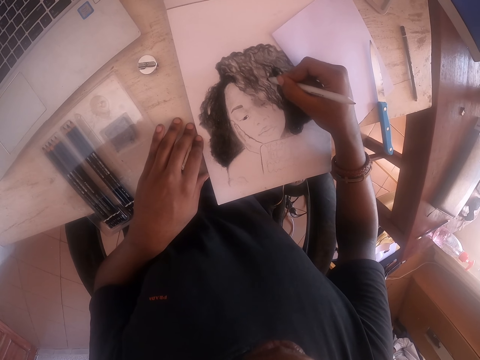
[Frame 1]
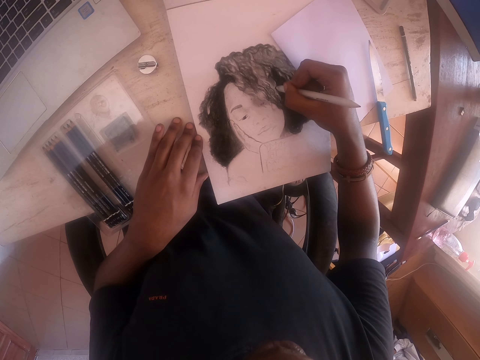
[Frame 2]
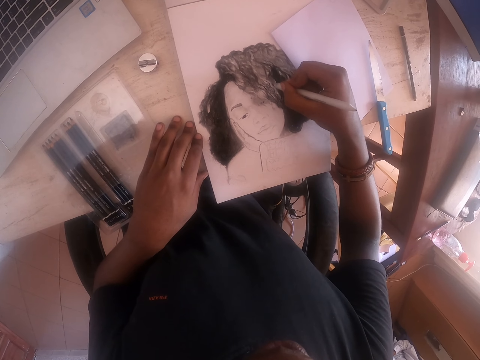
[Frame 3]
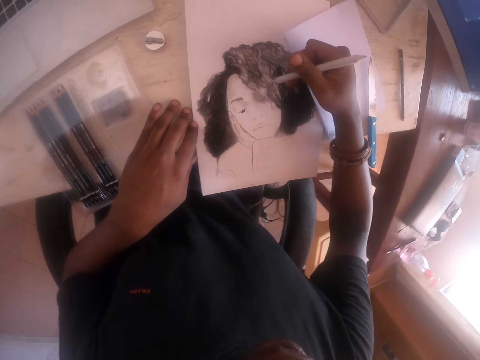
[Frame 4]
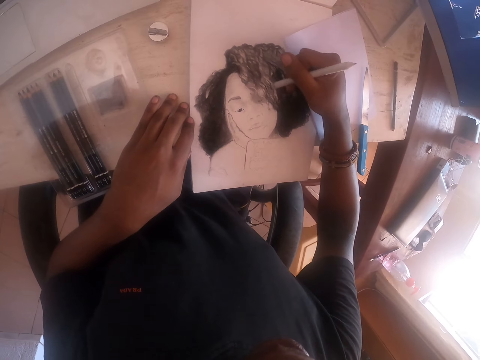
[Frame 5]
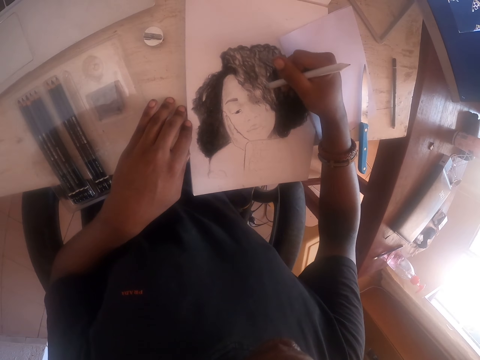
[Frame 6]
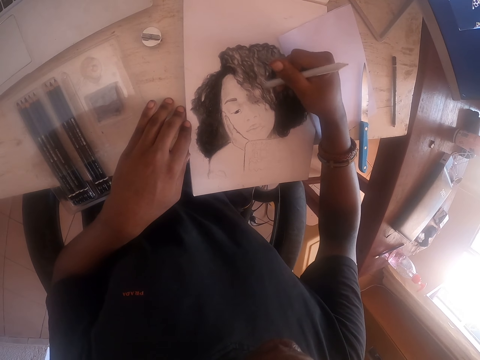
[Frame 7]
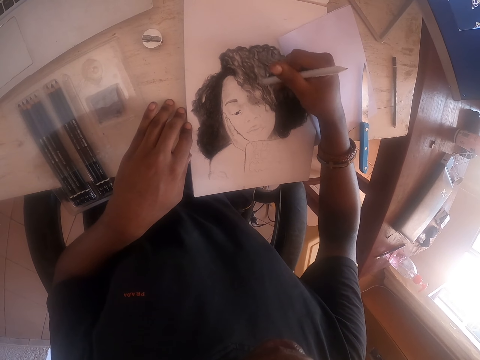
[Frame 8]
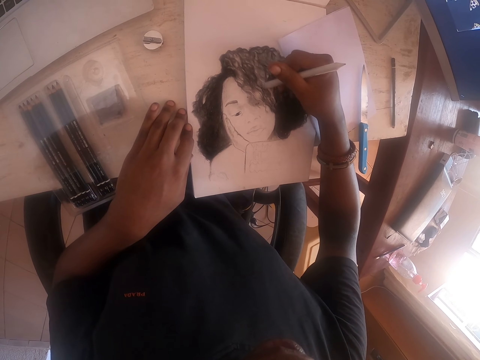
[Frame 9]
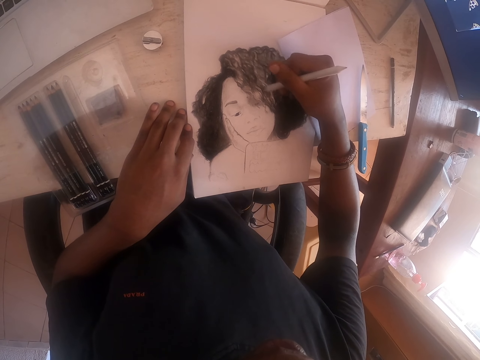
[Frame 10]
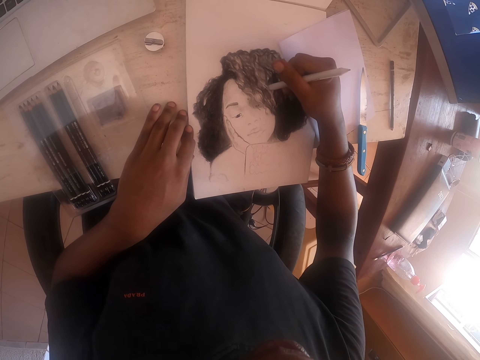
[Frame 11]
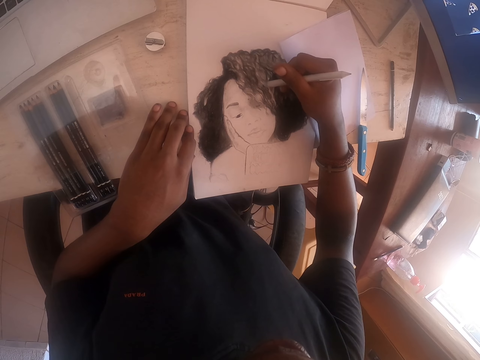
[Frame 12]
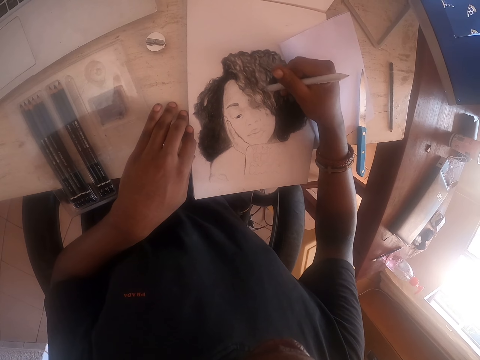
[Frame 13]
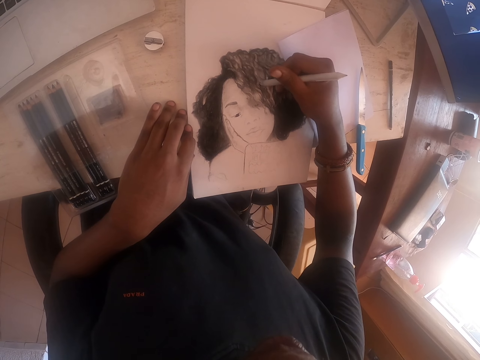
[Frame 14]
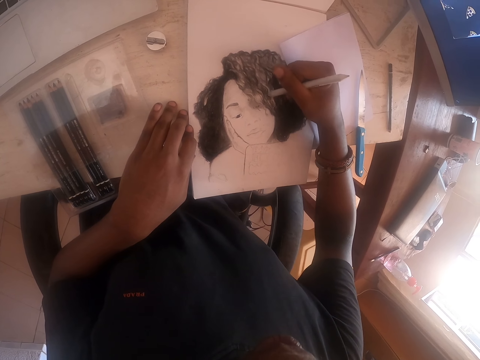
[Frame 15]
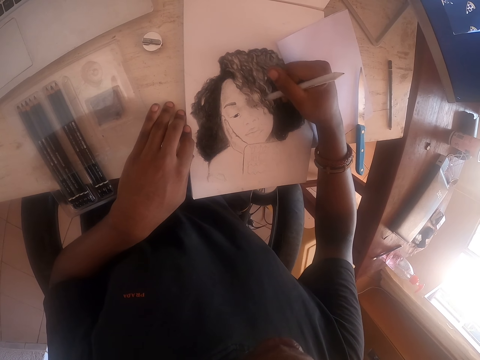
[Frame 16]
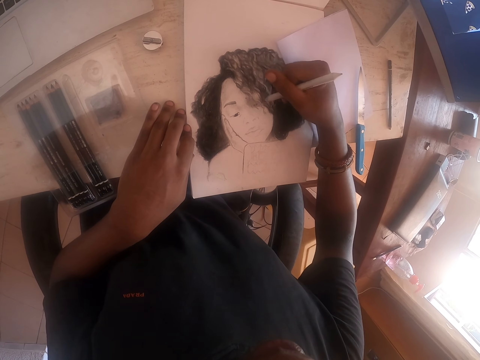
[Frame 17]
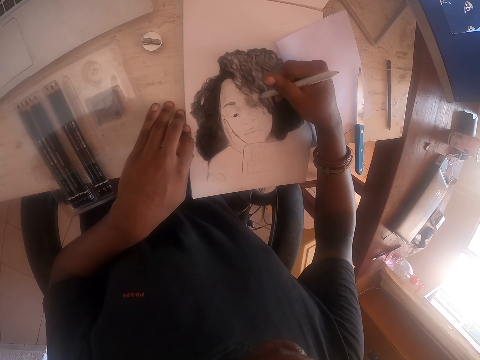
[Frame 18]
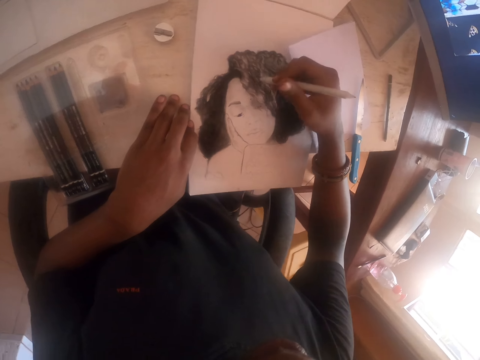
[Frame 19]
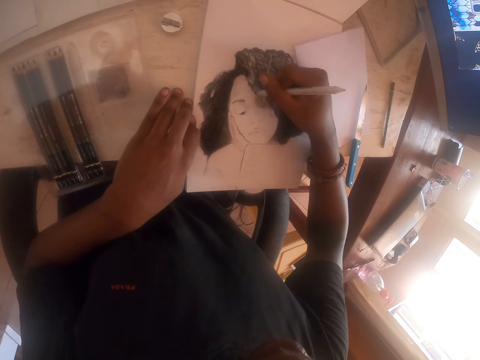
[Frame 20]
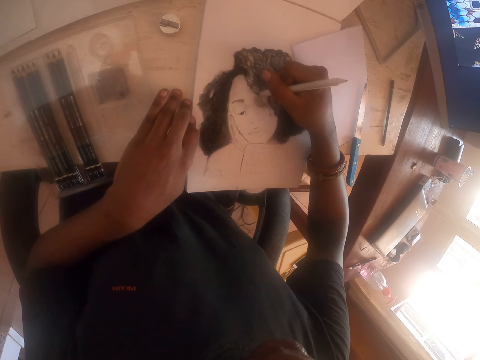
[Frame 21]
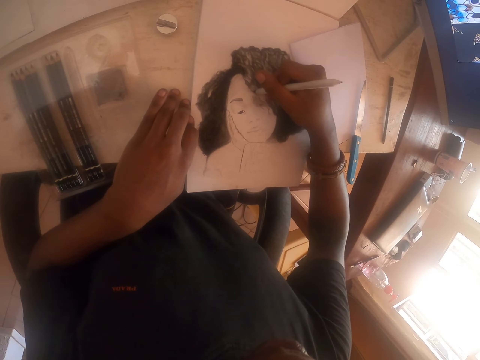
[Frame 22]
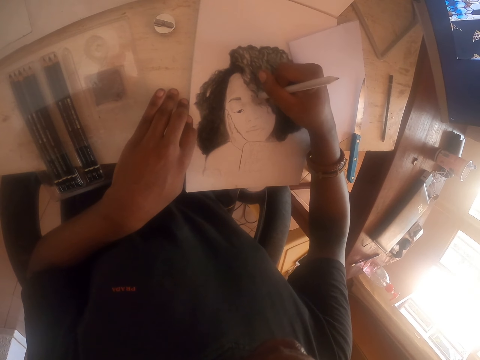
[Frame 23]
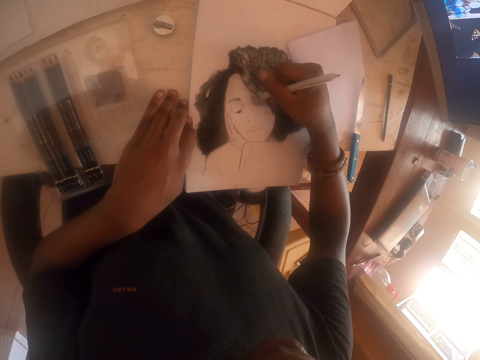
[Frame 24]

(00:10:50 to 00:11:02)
The camera wearer paints a portrait.

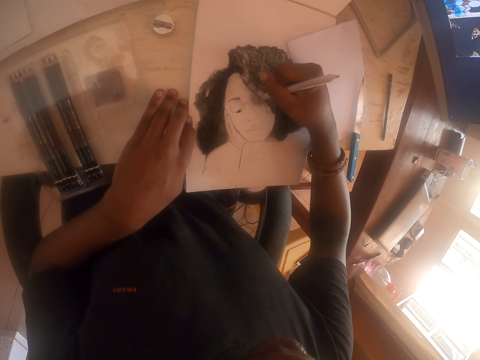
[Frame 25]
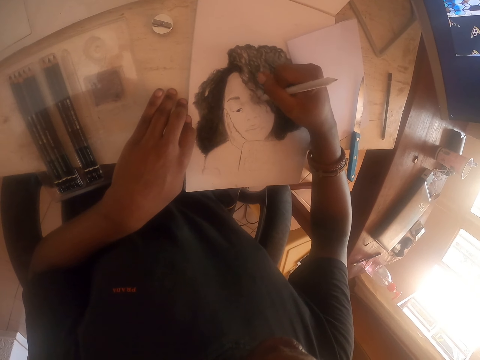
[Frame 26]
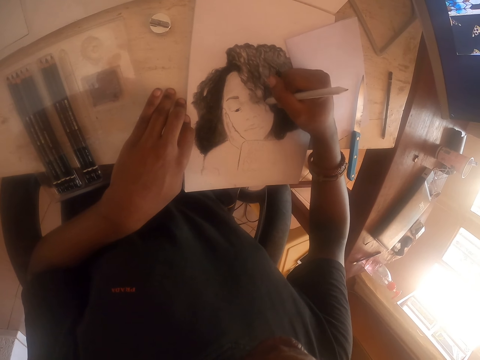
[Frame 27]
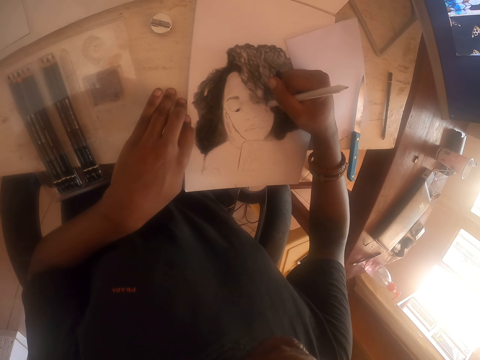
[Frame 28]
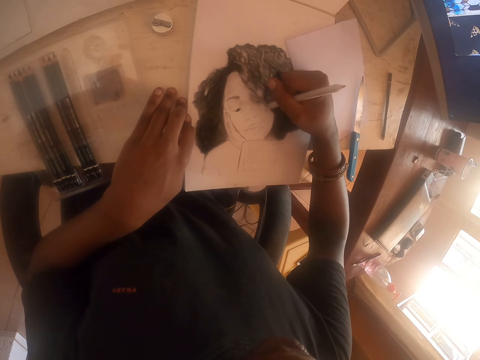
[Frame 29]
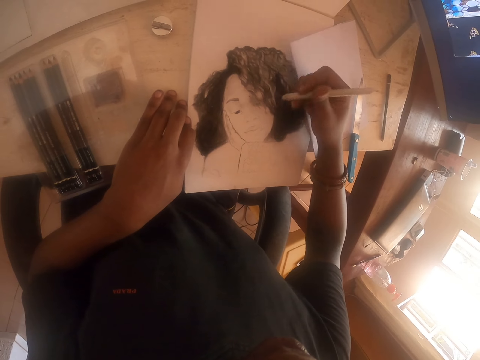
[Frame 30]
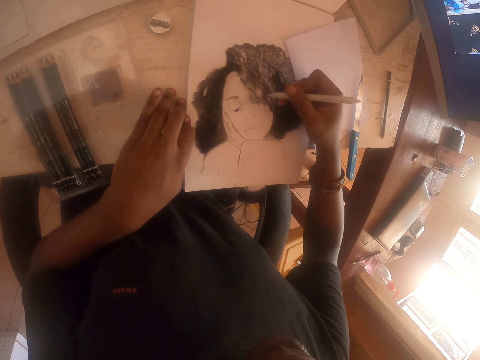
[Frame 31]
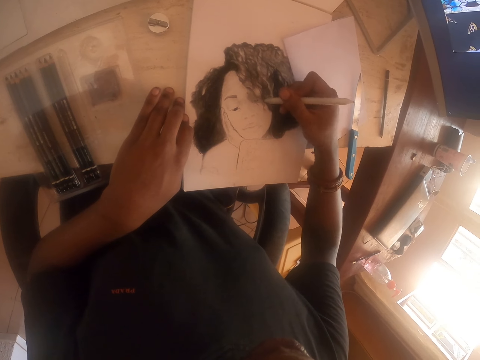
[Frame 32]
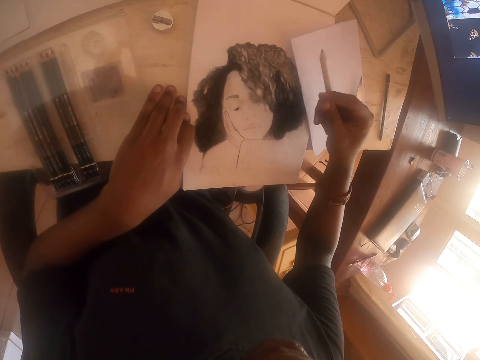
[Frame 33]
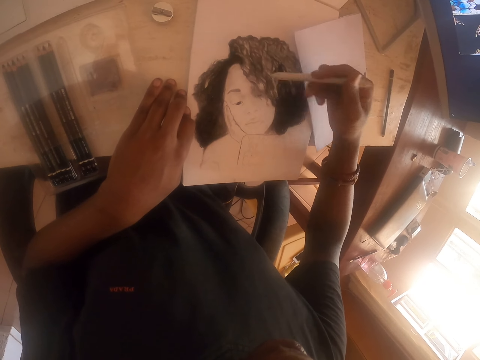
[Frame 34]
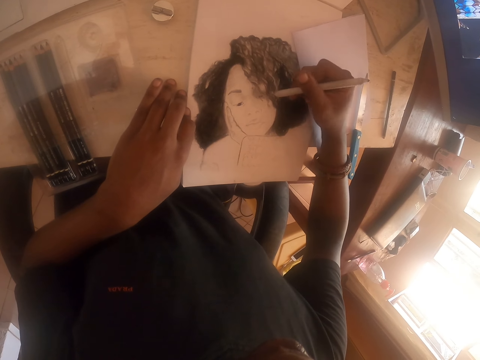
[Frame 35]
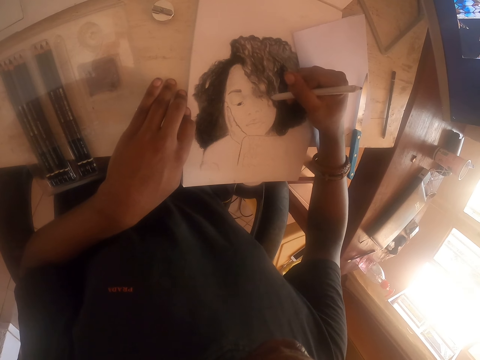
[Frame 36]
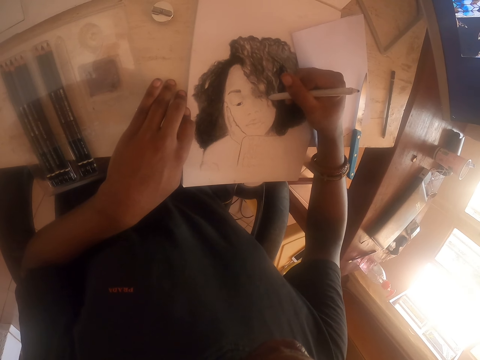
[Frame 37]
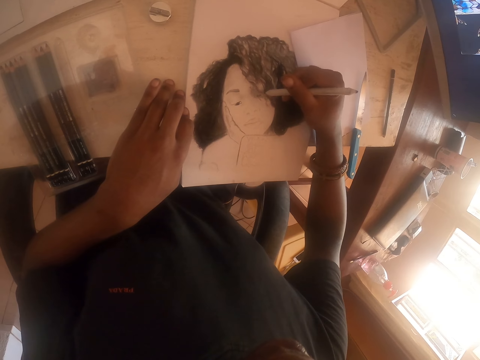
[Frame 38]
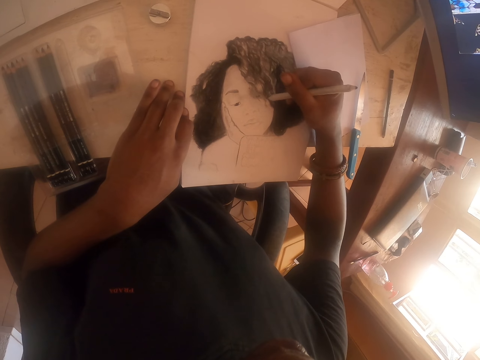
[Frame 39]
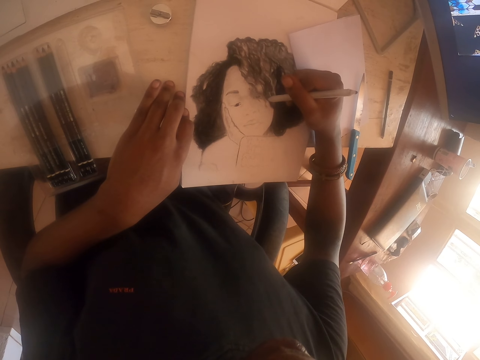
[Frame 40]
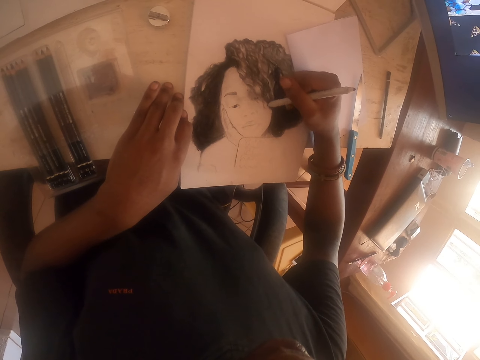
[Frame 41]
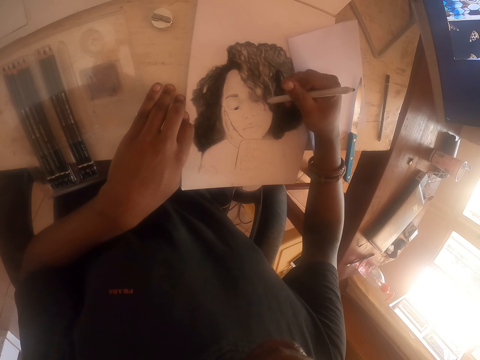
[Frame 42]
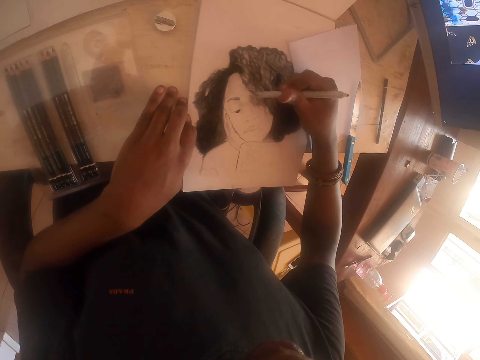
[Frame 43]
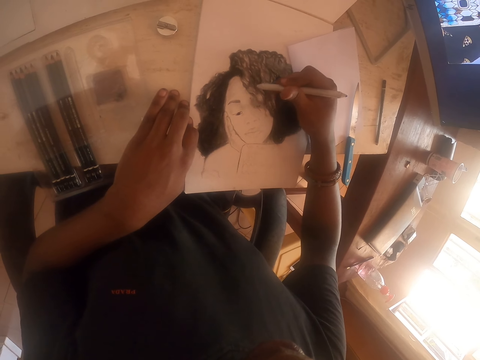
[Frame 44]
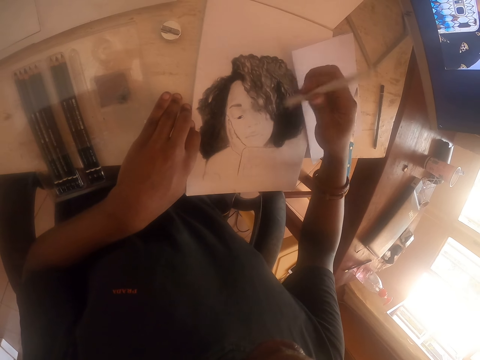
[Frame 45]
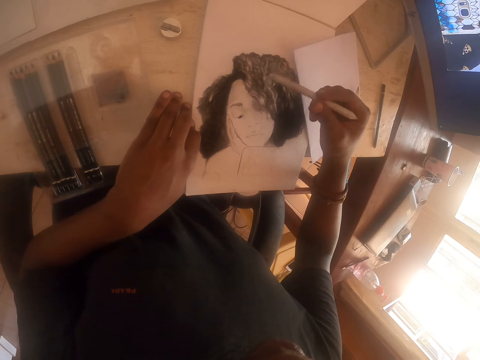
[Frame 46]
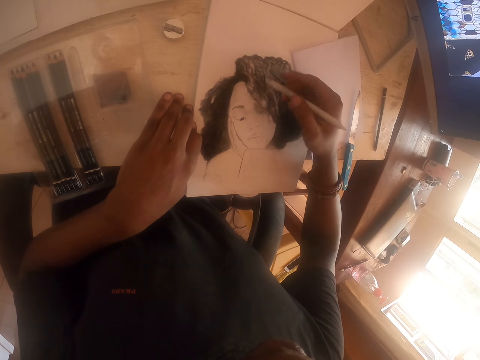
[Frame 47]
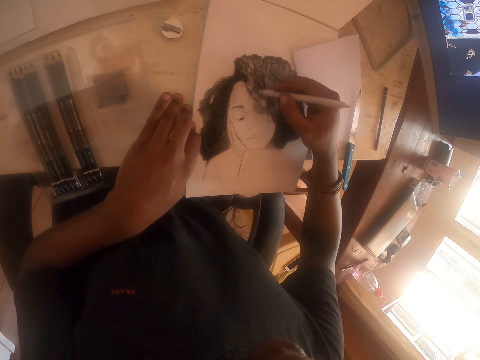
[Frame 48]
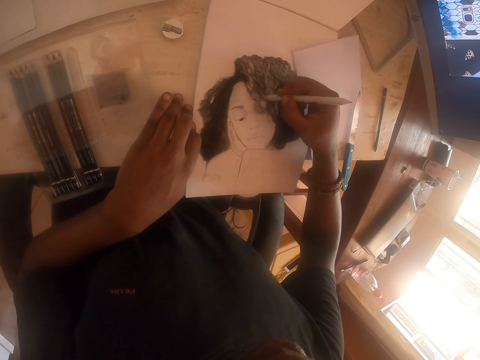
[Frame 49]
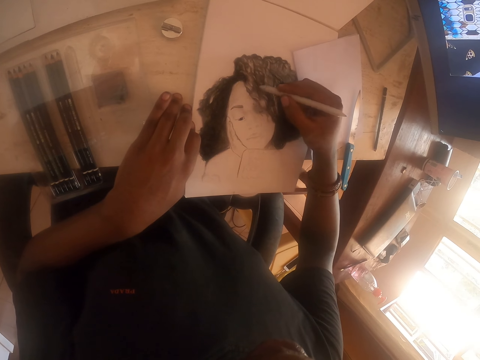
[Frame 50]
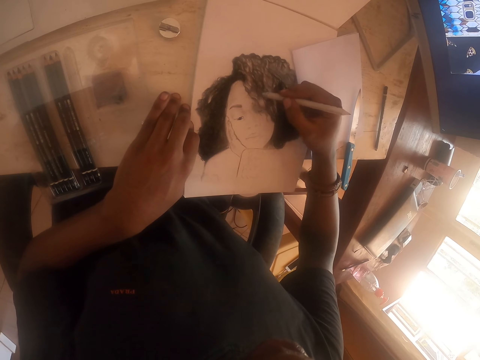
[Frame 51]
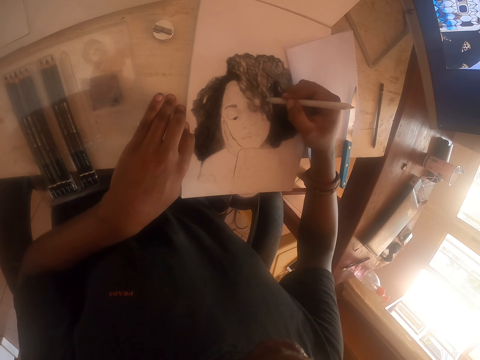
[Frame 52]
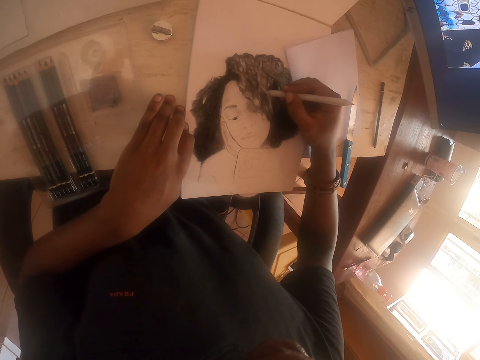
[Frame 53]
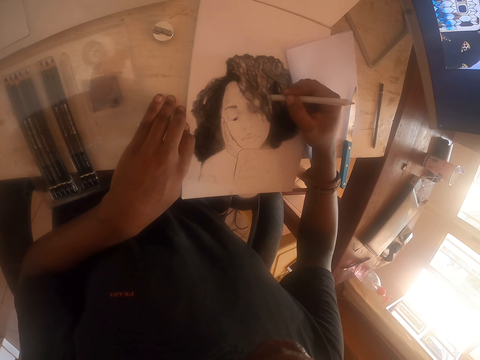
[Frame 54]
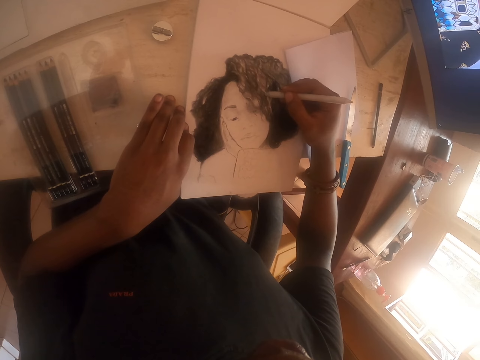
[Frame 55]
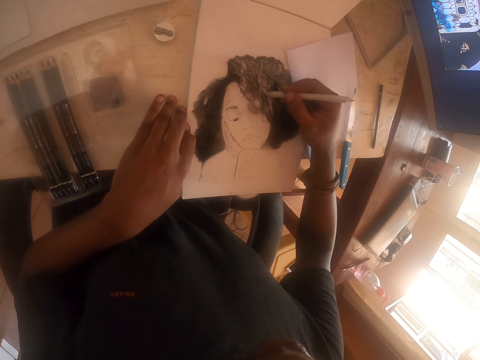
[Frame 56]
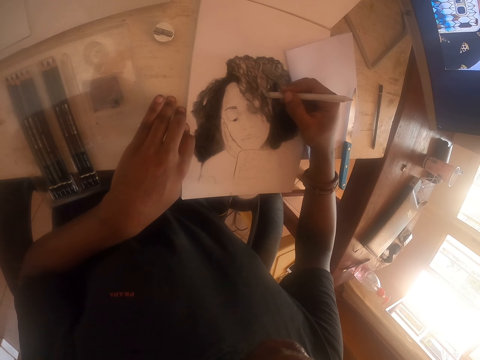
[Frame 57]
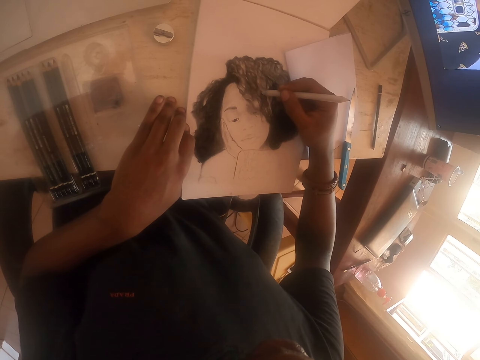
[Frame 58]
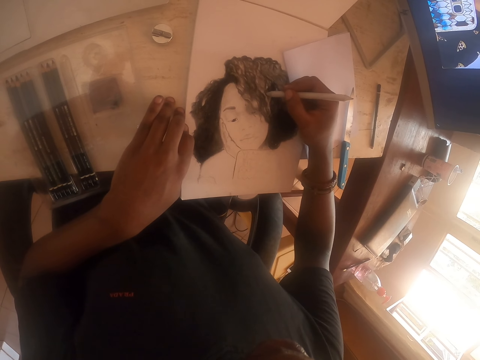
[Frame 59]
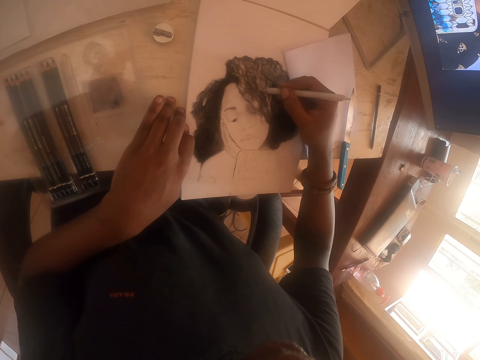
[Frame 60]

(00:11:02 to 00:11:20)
The camera wearer moves the pencil and draws on the drawing book with the pencil. They lift the pencil, move the pencil, and draw on the drawing book with the pencil. They turn the pencil, move the pencil, and draw on the drawing book with the pencil. They paint a portrait.
